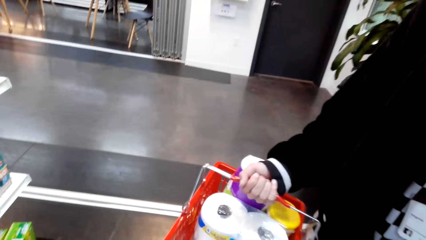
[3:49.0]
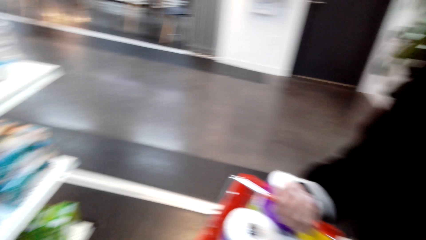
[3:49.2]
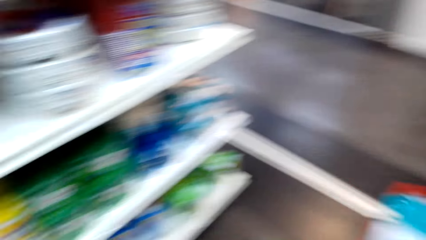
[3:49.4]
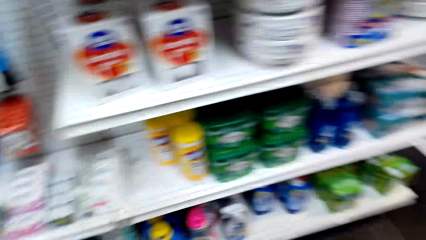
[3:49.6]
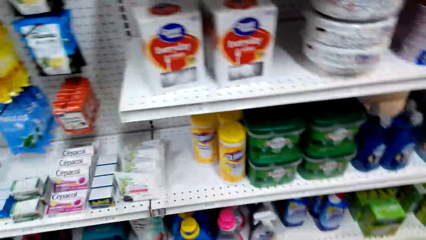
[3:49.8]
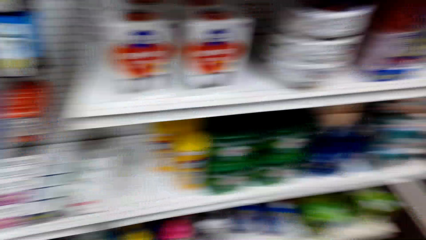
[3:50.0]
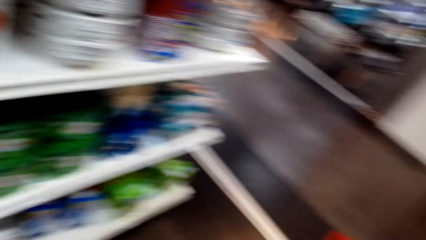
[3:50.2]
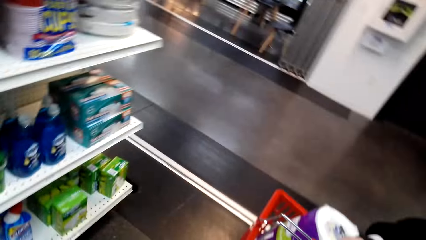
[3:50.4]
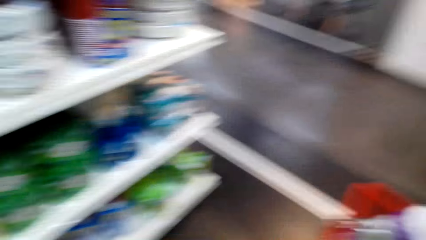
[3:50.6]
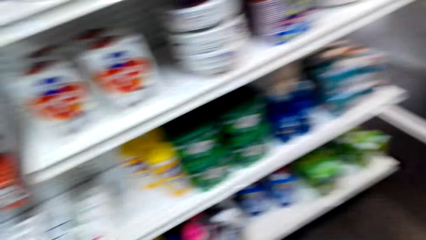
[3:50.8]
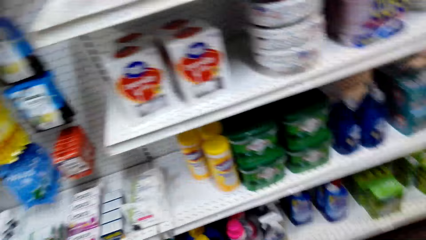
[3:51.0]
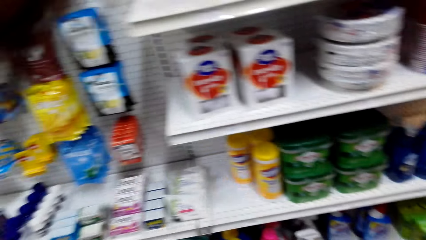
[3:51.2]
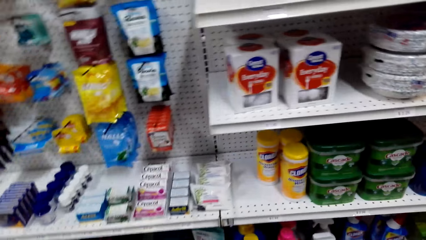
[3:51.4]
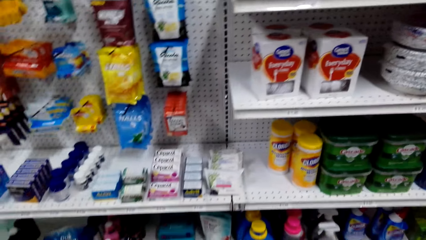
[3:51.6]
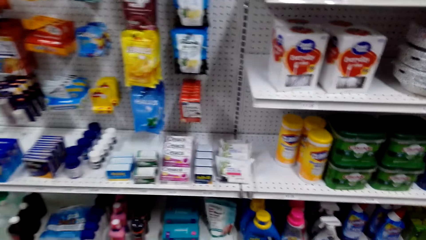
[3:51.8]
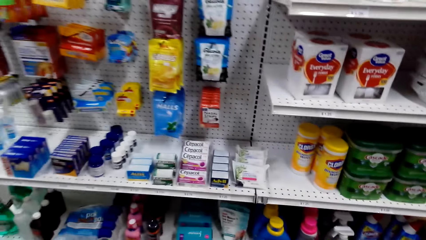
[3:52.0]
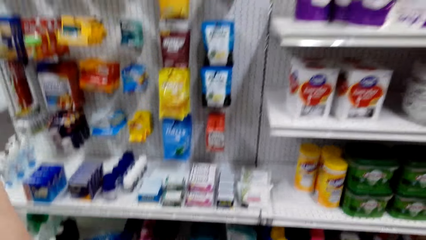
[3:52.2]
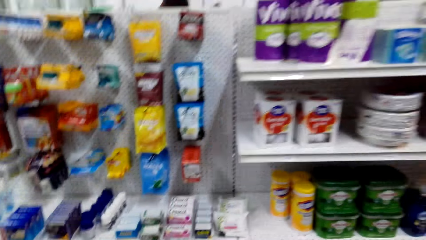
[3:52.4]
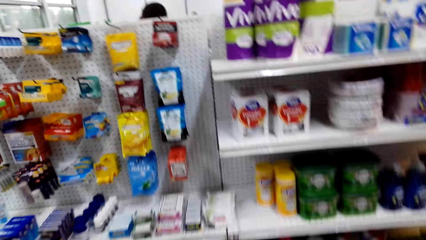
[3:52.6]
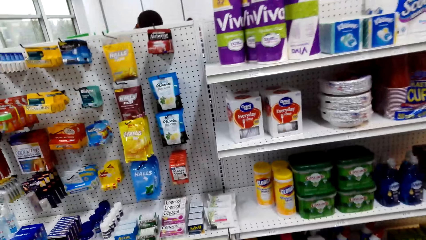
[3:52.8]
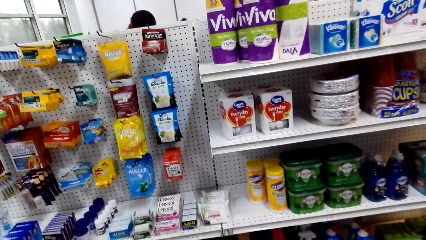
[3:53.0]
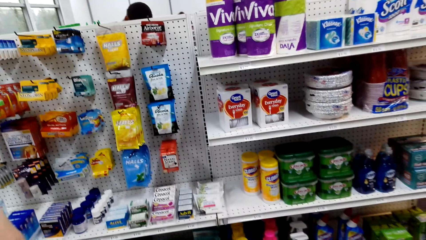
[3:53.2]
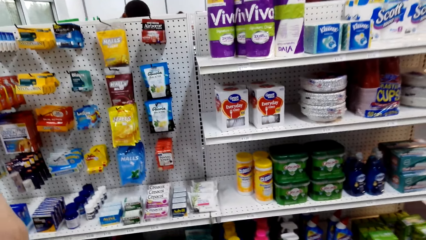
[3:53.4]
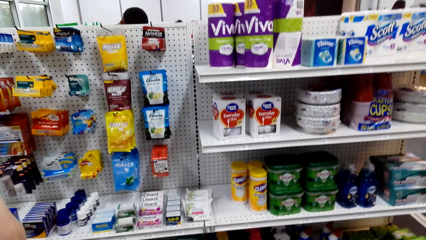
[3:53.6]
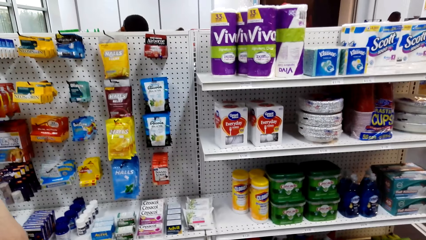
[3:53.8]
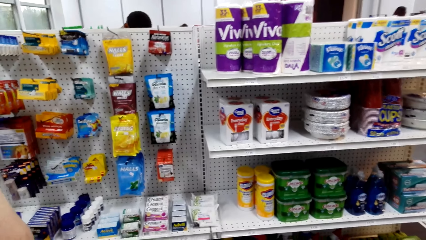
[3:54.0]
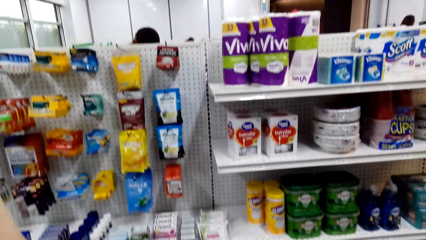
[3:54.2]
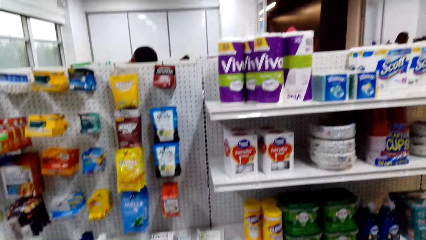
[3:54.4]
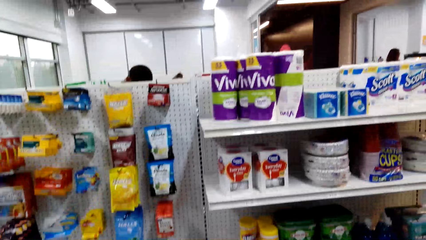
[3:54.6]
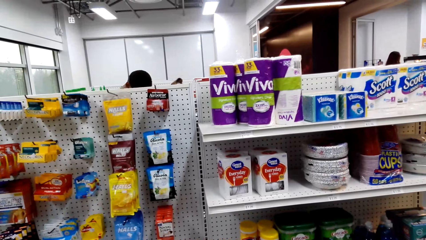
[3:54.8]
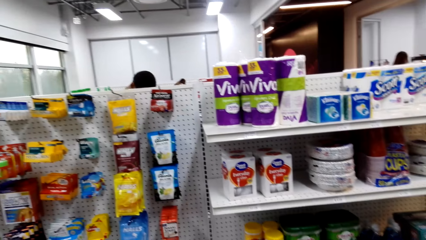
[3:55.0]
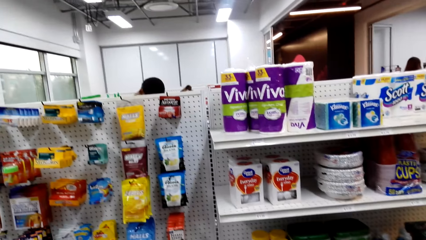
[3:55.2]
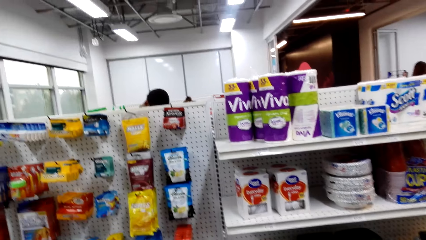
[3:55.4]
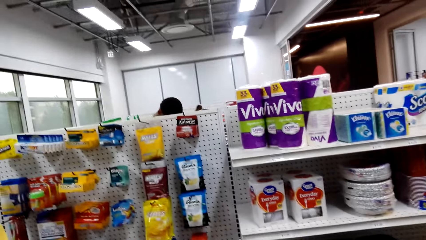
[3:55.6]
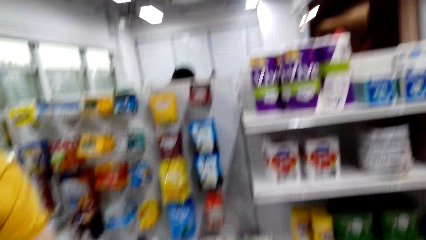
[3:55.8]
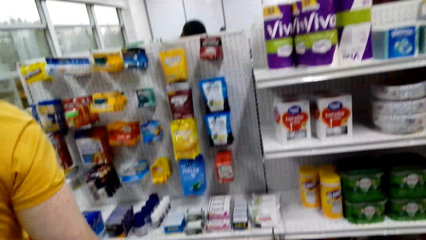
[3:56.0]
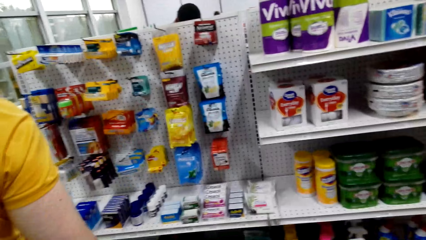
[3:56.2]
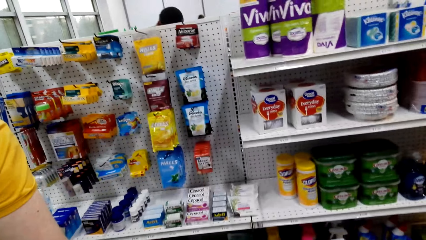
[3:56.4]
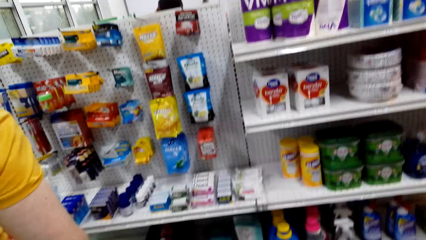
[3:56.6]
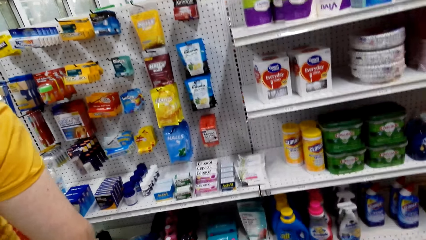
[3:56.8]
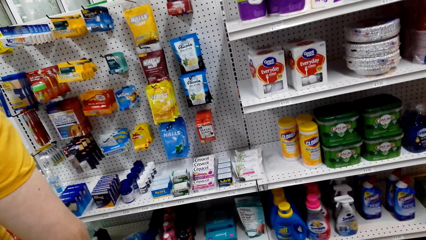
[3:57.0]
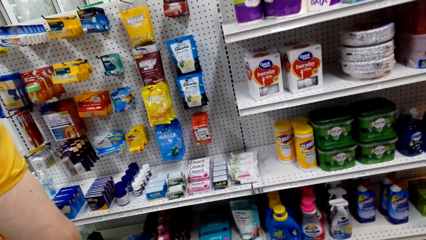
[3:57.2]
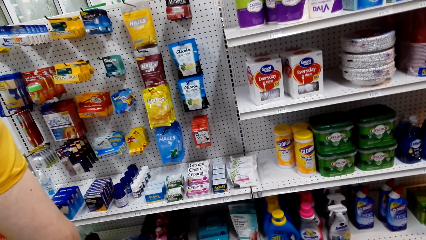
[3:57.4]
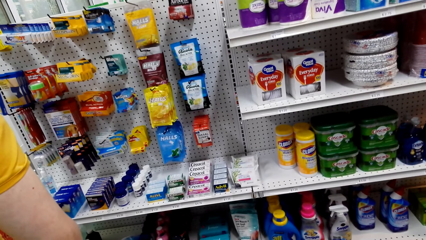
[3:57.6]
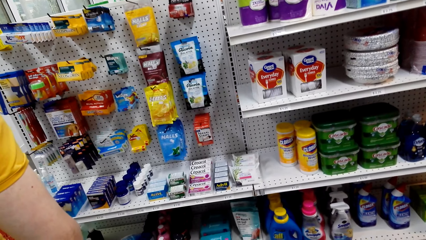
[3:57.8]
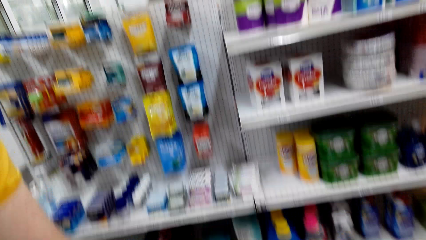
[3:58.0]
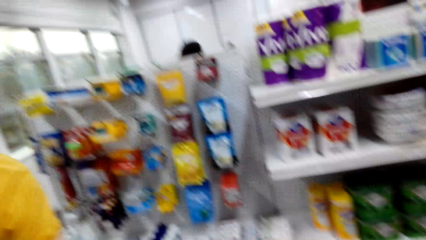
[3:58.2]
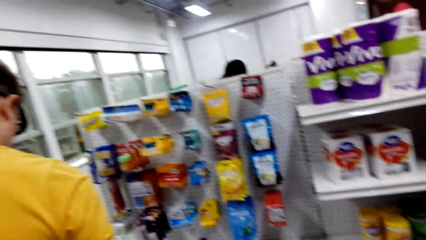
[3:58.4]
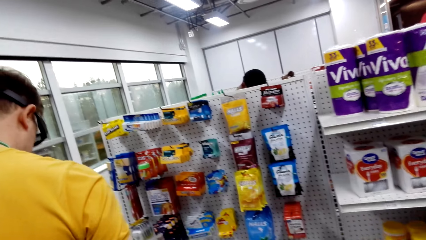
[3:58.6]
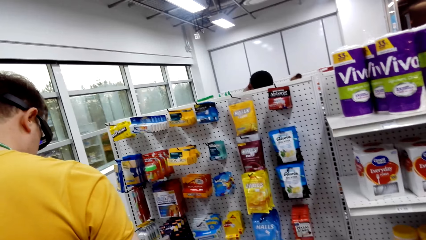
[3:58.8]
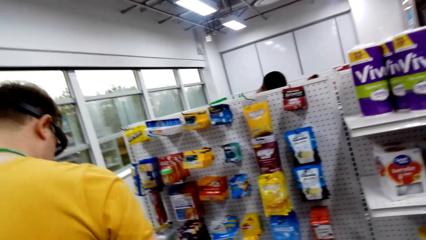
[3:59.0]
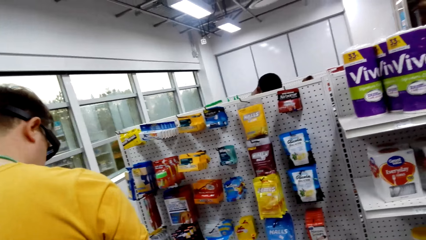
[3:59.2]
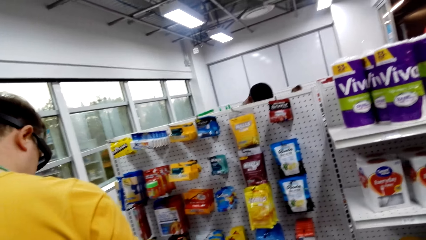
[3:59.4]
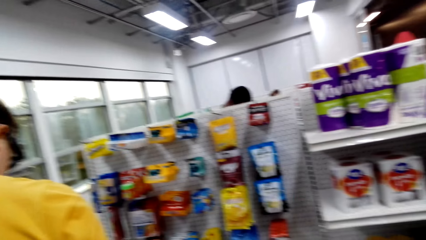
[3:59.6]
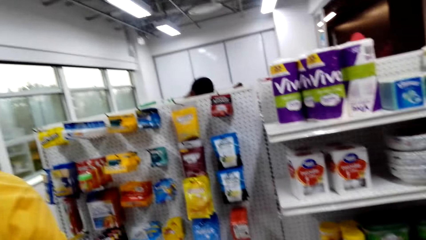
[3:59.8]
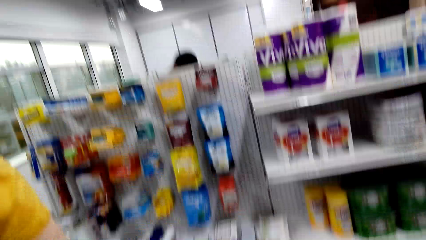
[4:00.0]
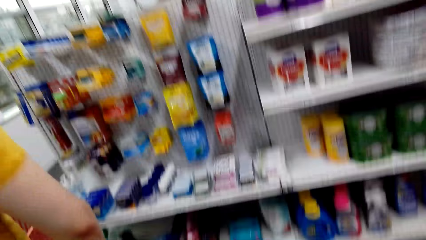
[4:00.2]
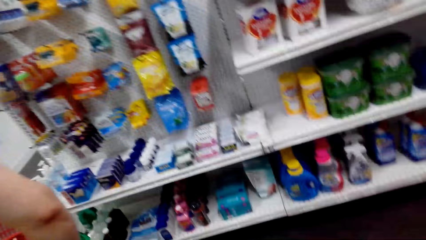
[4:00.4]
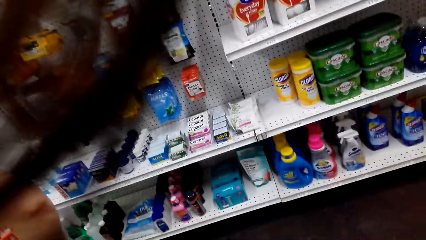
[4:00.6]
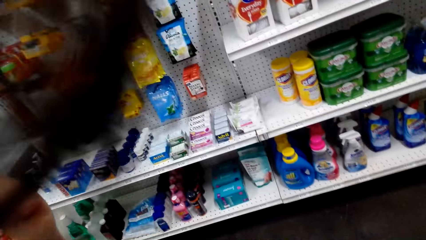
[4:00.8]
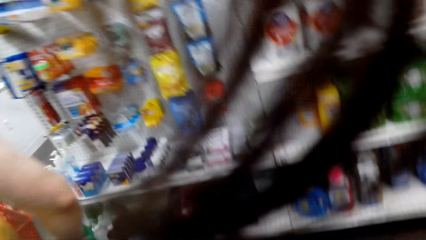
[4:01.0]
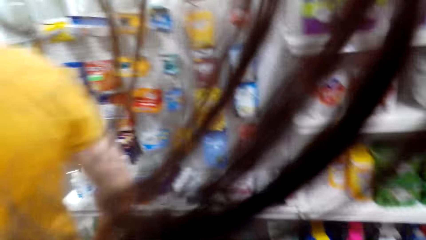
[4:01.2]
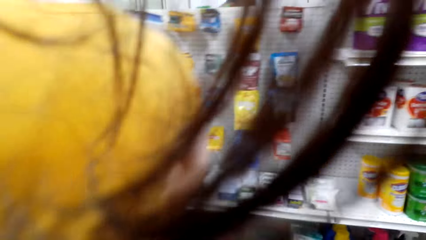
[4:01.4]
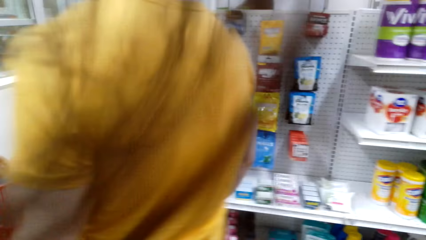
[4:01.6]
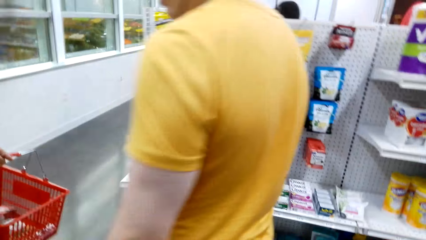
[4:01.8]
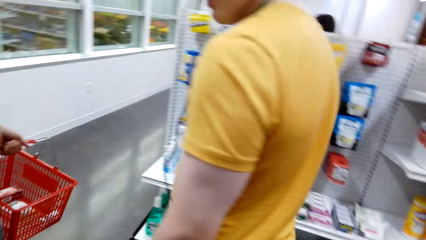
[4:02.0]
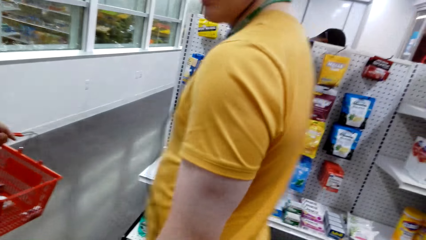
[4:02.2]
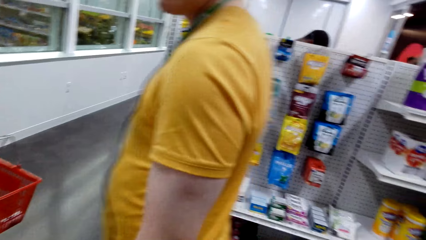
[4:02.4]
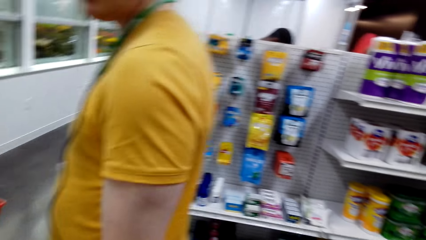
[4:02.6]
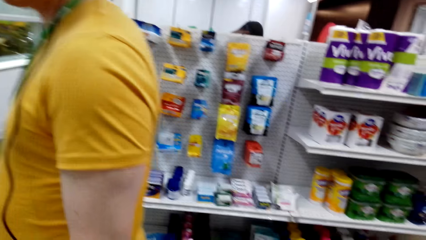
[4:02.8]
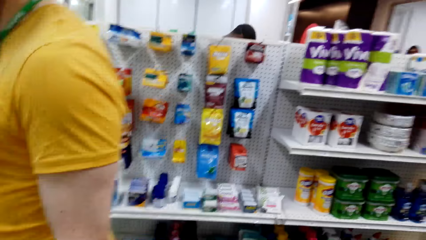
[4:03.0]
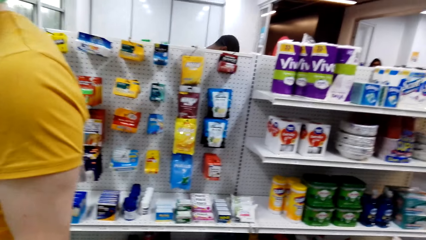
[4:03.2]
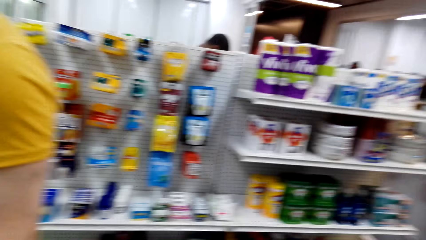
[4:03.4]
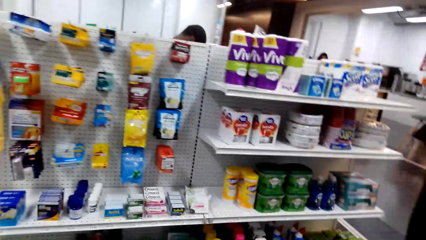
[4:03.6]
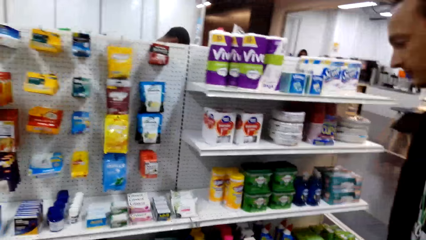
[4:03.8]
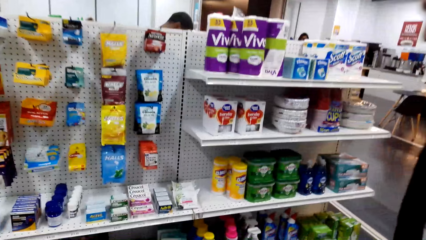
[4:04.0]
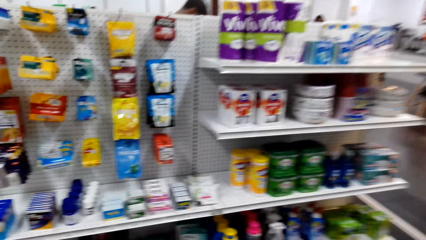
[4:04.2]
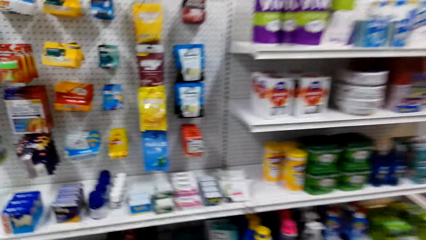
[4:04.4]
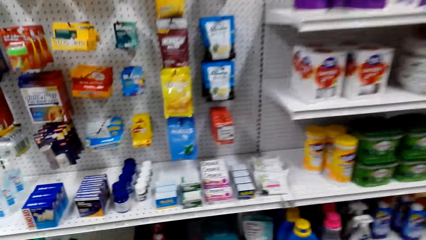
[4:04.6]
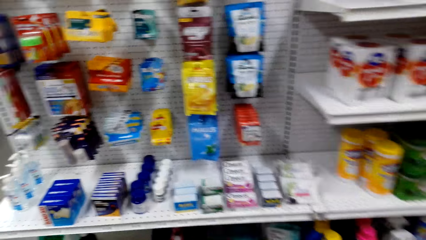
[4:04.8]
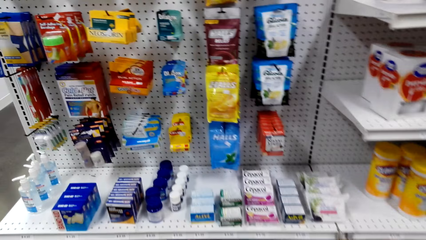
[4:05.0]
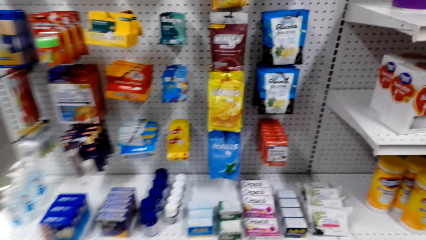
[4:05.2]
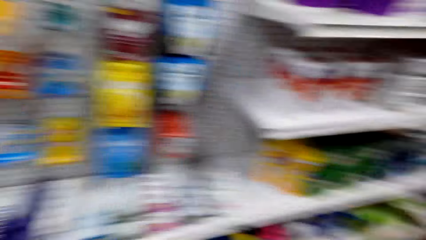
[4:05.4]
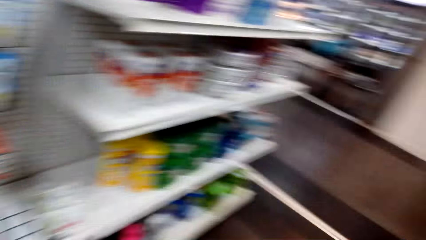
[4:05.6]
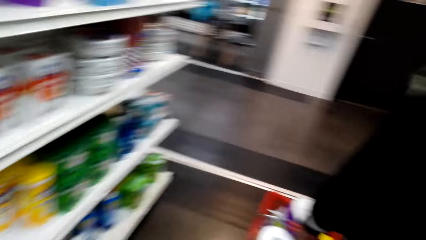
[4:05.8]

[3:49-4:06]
A person holds the shopping basket on his hand. The camera wearer puts the item in the shopping basket. They look at the items on the shelf.
